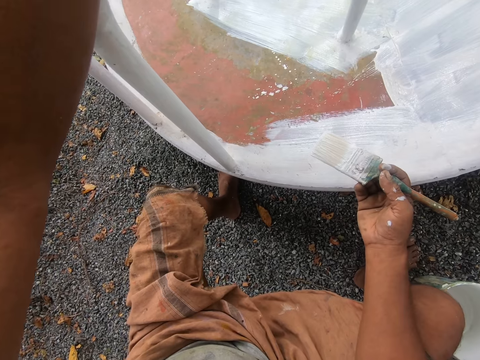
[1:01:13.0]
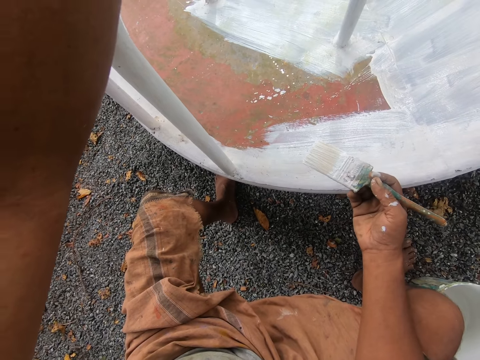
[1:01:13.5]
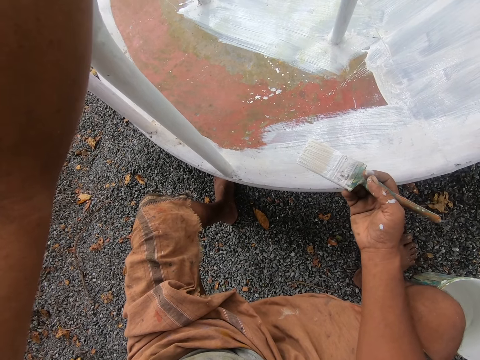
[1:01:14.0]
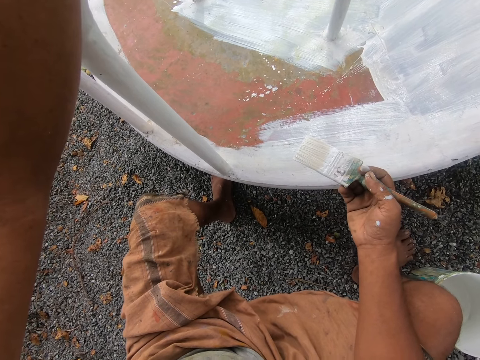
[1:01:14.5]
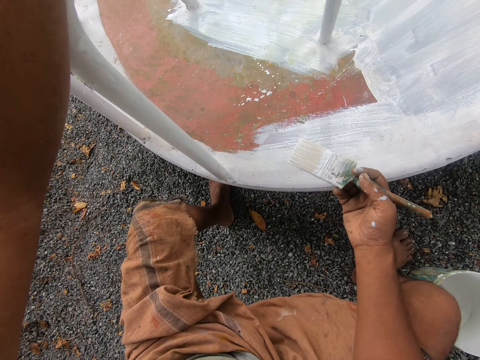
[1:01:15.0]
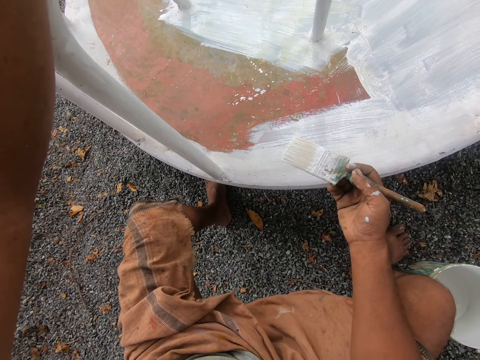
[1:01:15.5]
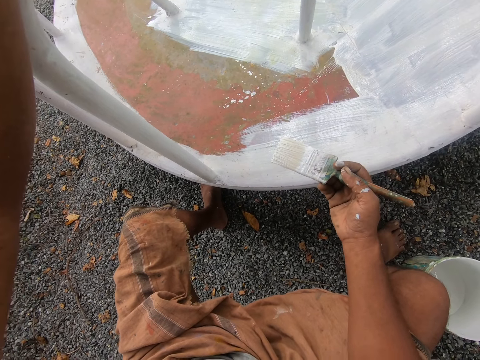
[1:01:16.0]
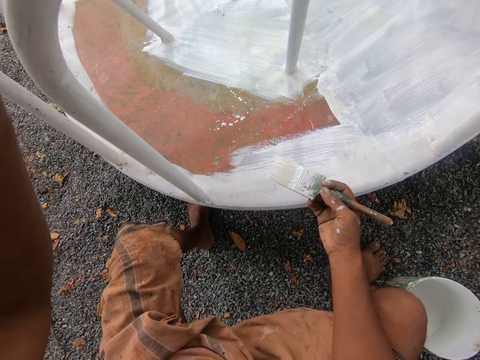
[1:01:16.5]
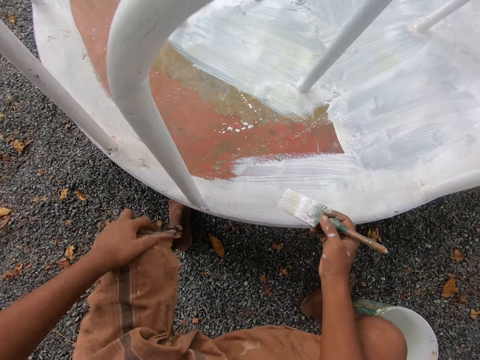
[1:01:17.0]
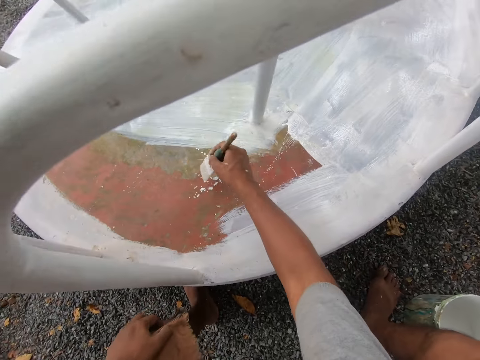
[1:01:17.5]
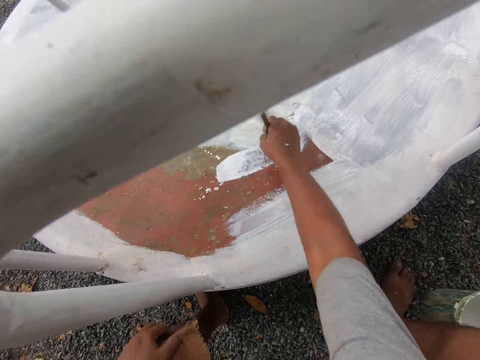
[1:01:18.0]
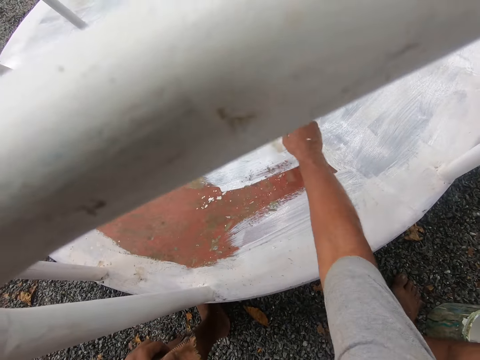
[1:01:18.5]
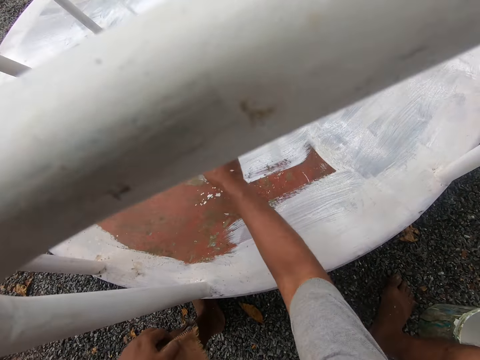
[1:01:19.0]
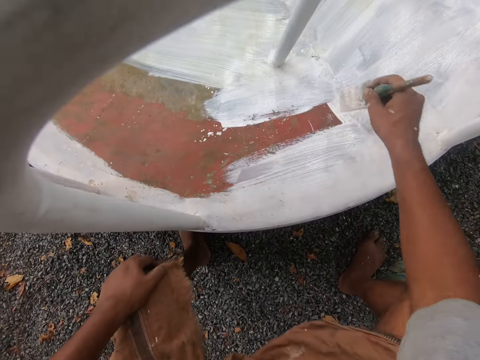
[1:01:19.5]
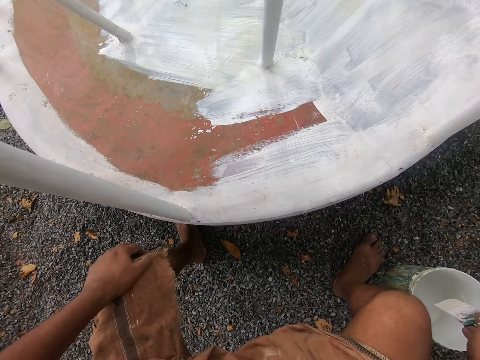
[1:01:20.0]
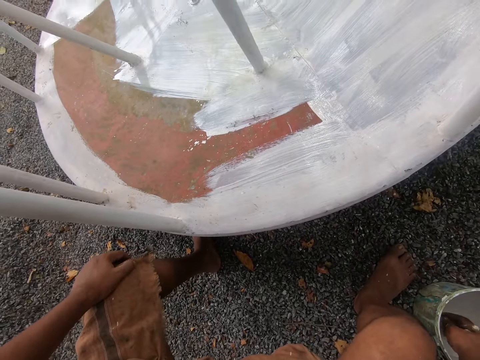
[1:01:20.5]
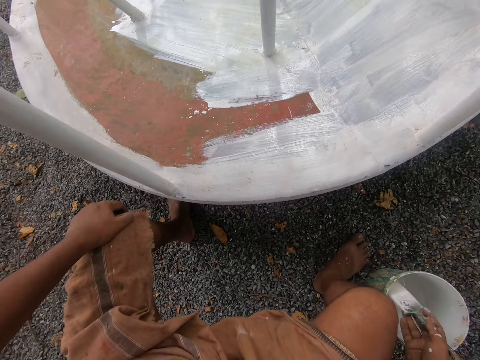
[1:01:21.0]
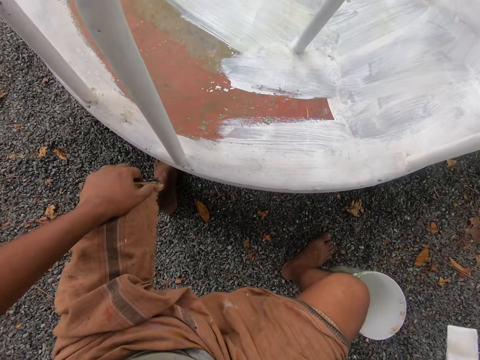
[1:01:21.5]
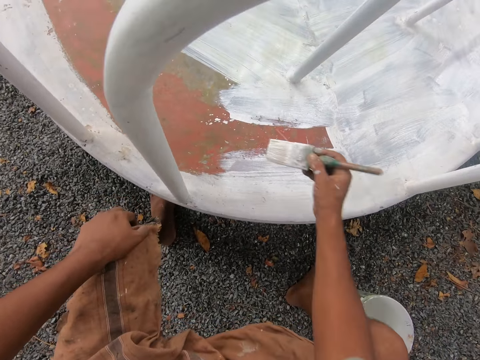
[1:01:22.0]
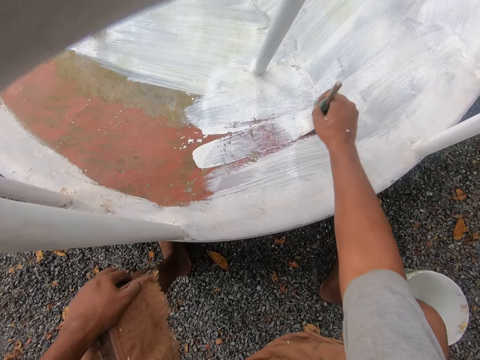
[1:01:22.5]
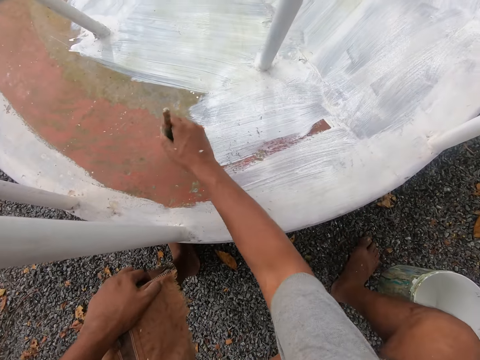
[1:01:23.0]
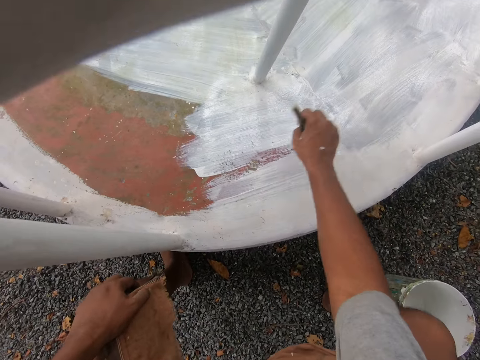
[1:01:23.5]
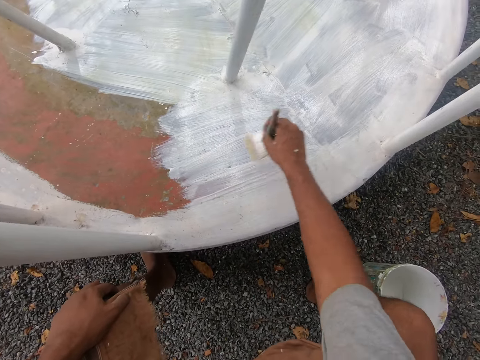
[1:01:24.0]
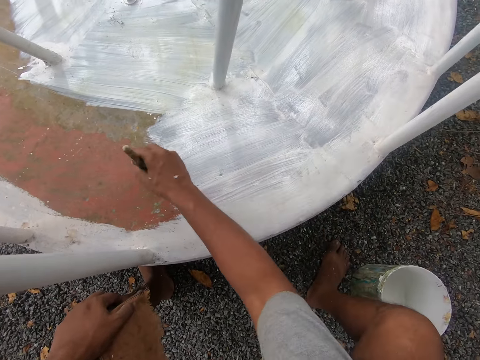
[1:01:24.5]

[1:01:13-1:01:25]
The camera wearer places his hand on his knee. He paints the playground roundabout with the paintbrush in his right hand. He dips the paintbrush into the bucket of paint on the ground with his right hand. He removes the paintbrush from the bucket. He paints the playground roundabout with the paintbrush in his right hand.

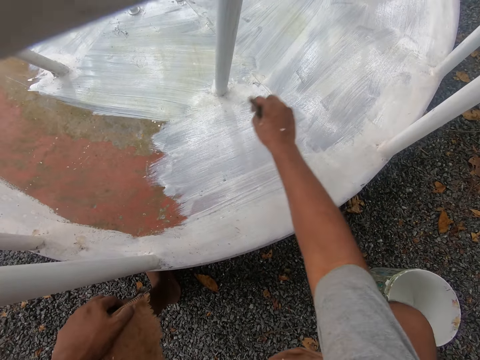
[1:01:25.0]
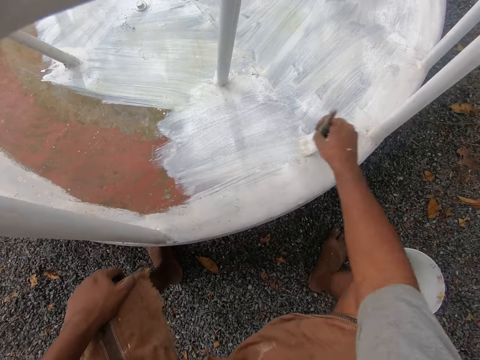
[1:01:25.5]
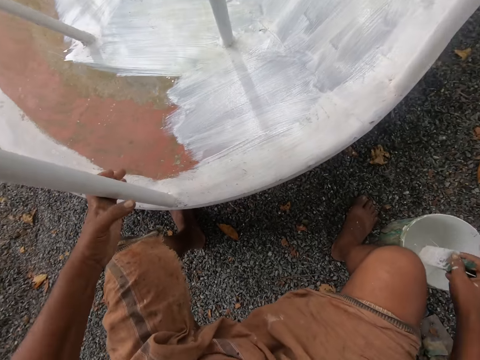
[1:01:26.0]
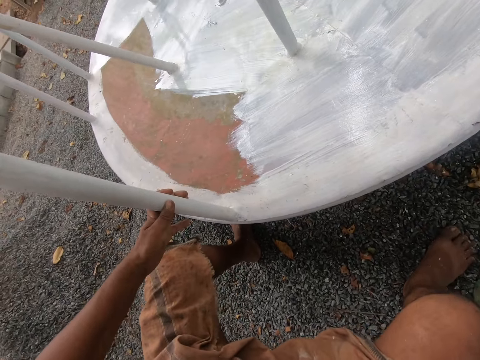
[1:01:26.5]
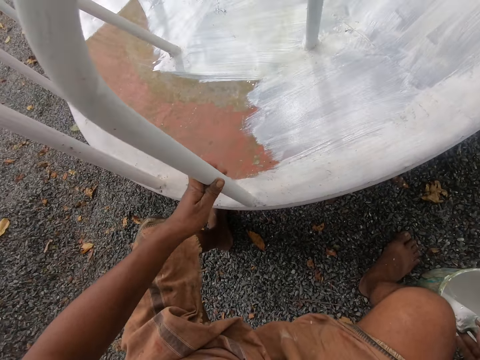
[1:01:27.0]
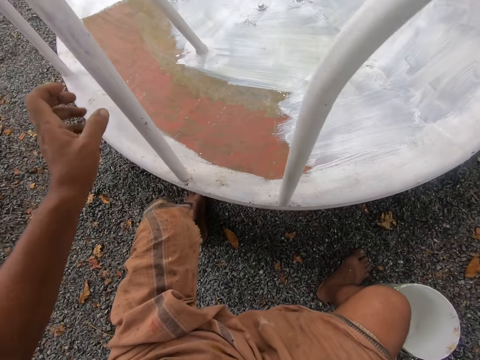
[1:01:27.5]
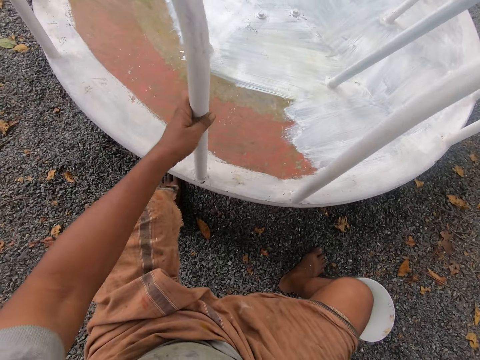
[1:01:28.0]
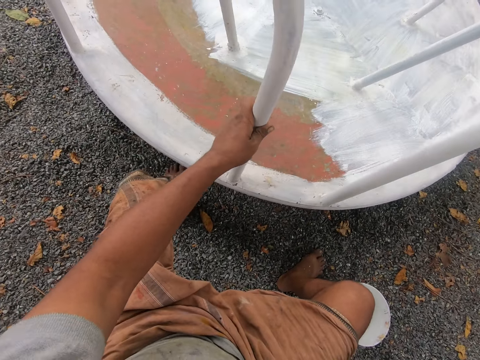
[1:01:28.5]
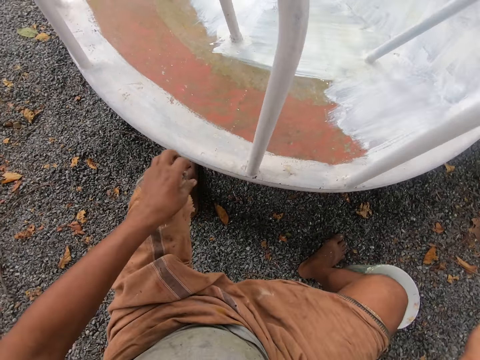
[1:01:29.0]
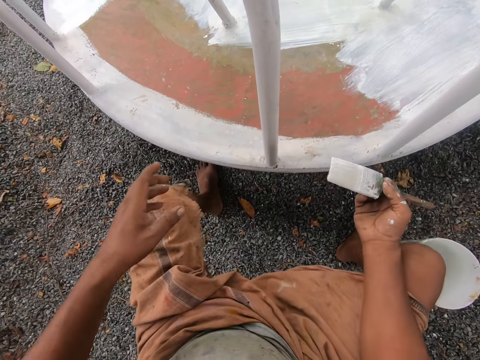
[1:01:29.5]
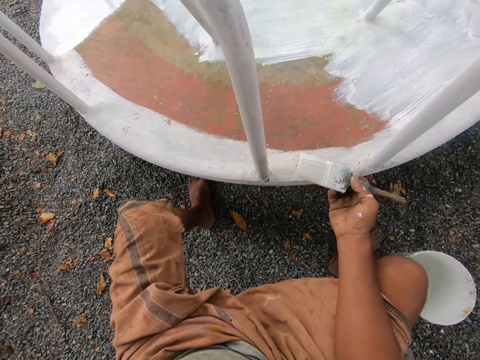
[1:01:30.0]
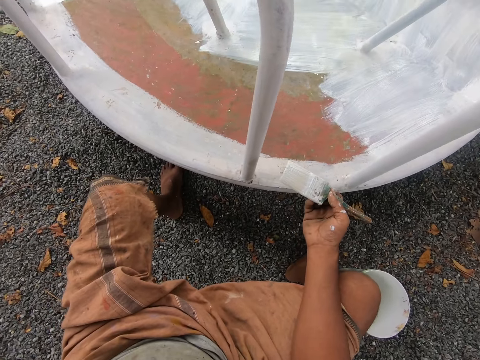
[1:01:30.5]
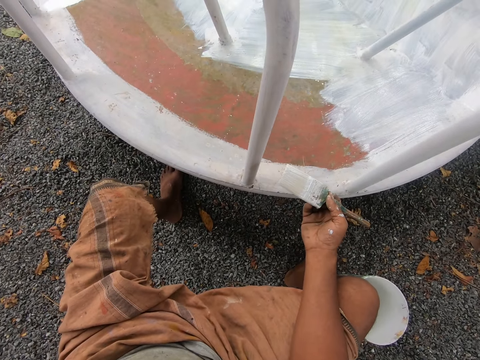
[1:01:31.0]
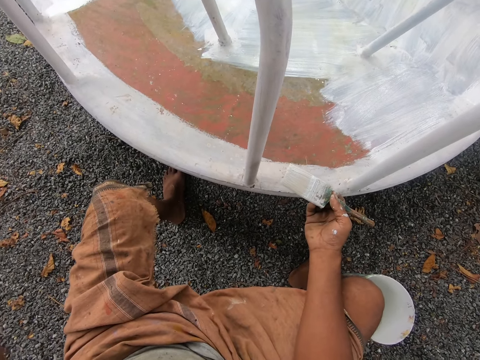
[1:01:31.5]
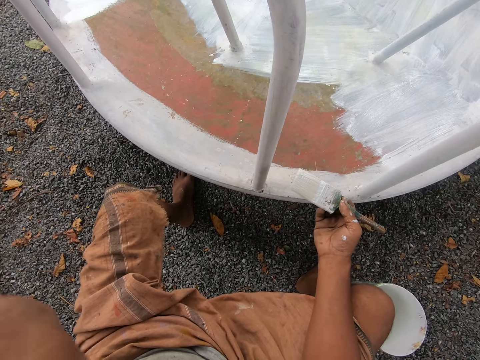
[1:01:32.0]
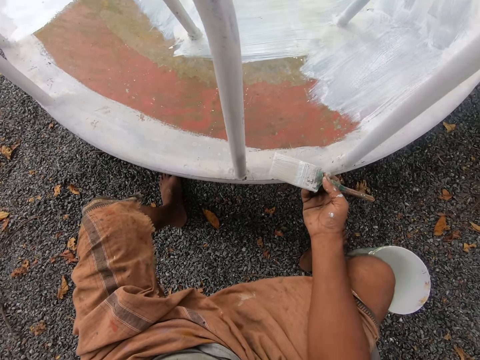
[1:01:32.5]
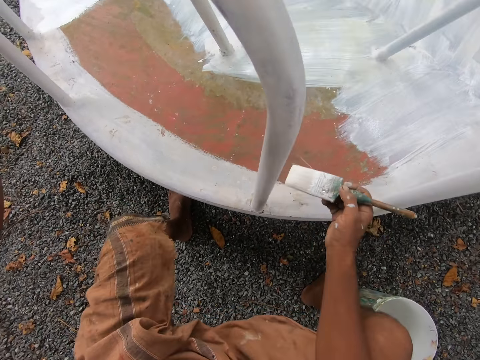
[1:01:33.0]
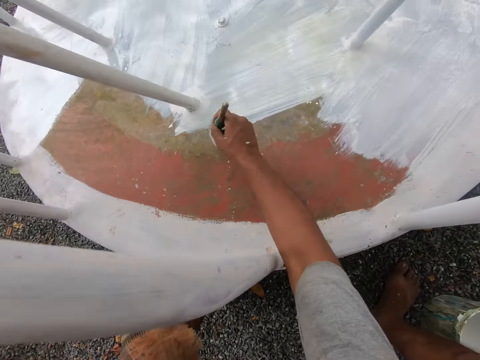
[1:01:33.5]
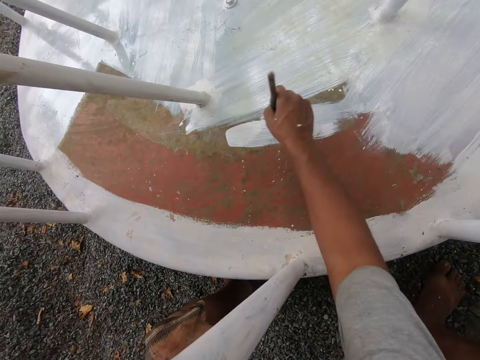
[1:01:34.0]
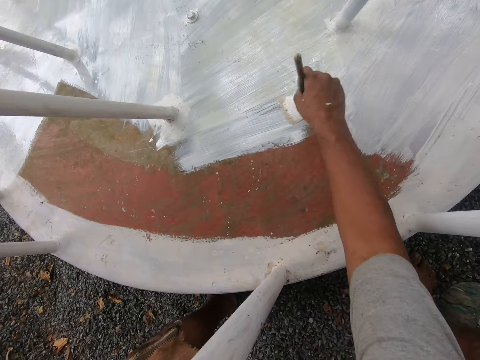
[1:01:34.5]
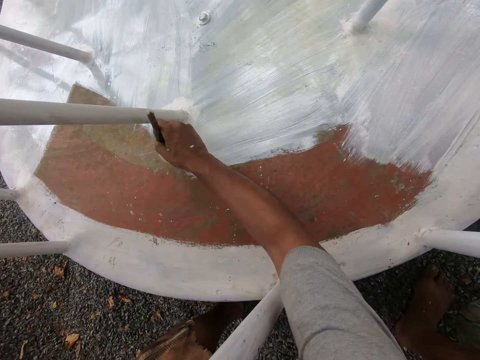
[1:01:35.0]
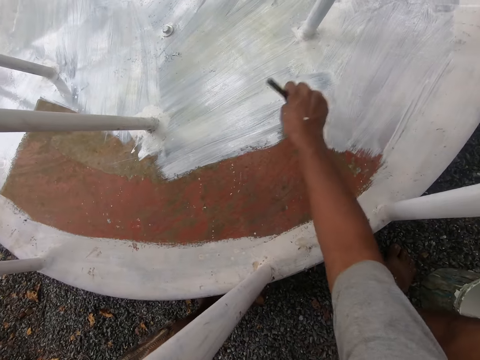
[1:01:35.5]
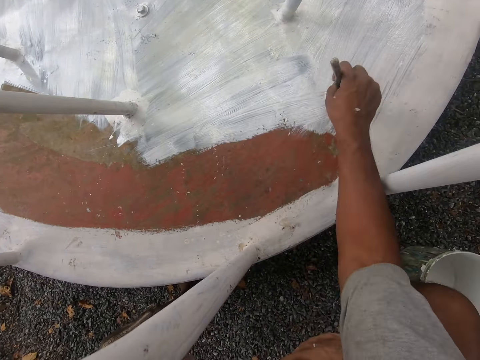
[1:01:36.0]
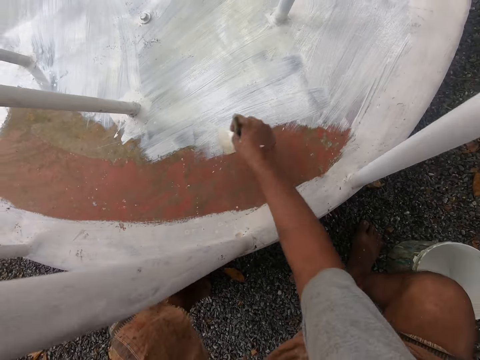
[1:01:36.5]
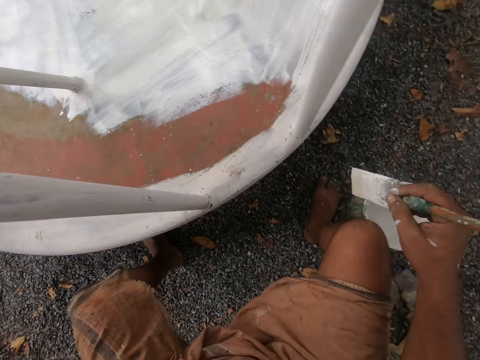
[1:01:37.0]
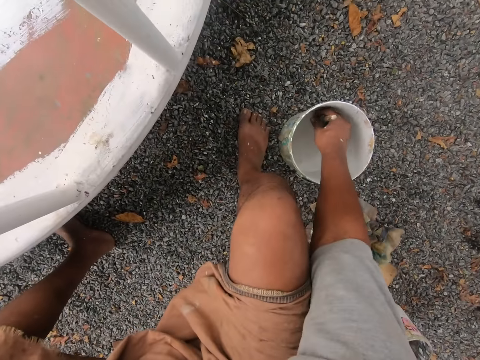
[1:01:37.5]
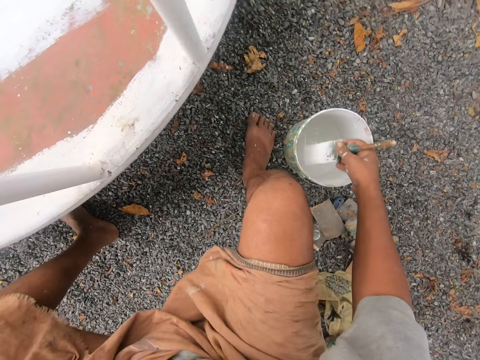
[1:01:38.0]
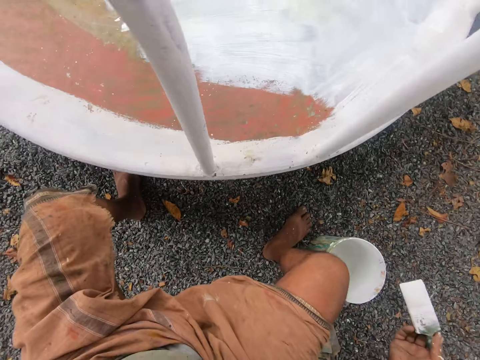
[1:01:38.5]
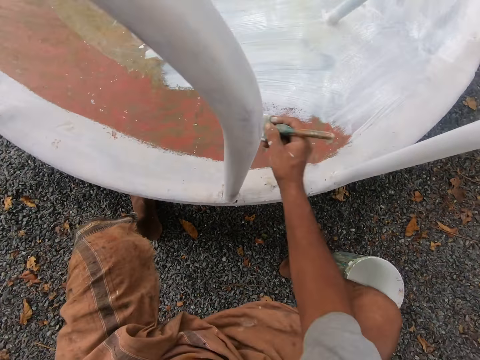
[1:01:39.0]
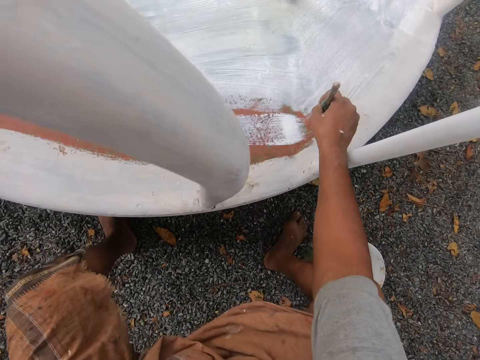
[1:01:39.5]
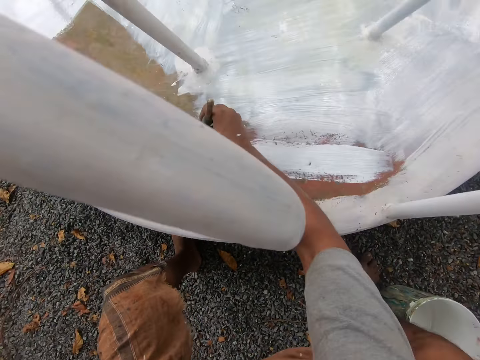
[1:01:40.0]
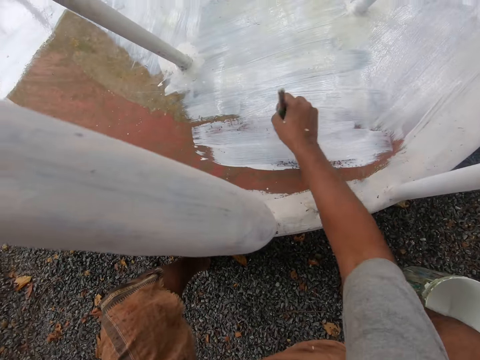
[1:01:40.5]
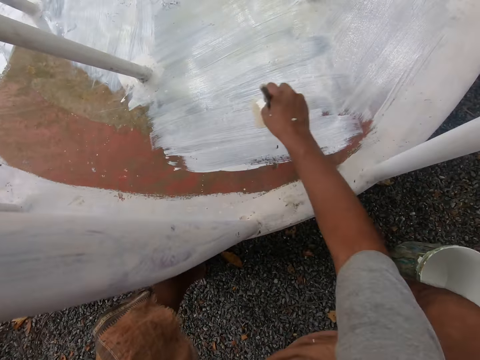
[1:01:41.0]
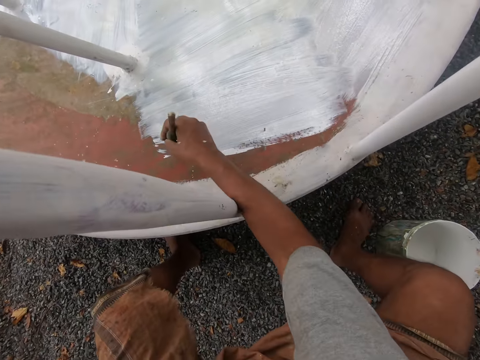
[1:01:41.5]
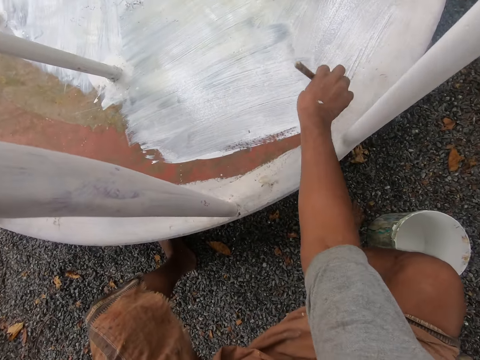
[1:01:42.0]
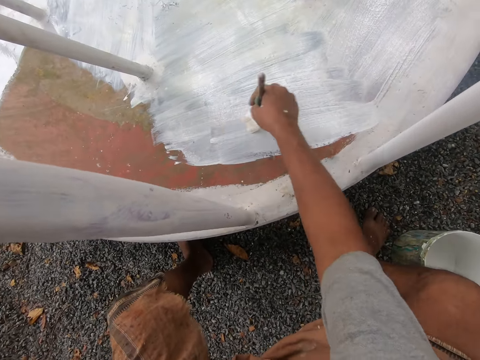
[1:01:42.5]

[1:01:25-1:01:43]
The camera wearer holds the railing with his left hand. He rotates the playground roundabout with his left hand. He dips the paintbrush into the bucket of paint on the ground with his right hand. He stares at the swing. He holds another railing with his left hand. He stops the playground roundabout with his left hand. He places his hand on his knee. He places his other hand on his knee. He stares at the swing. He touches his face with his left hand. He paints the playground roundabout with the paintbrush in his right hand. He dips the paintbrush into the bucket of paint on the ground with his right hand. He removes the paintbrush from the bucket. He paints the playground roundabout with the paintbrush in his right hand.
